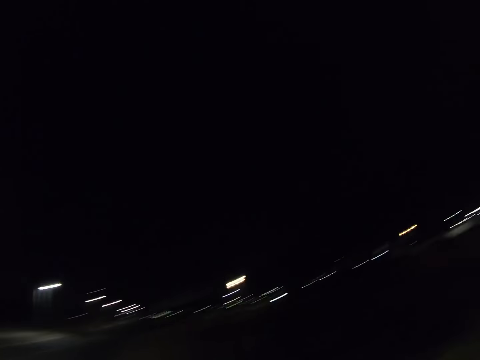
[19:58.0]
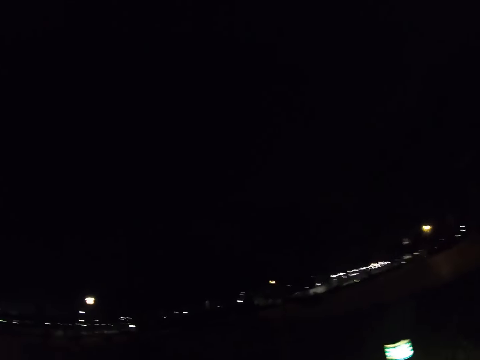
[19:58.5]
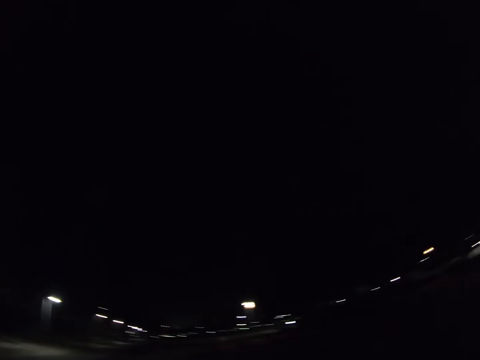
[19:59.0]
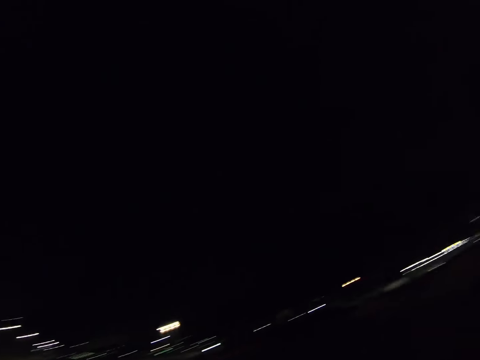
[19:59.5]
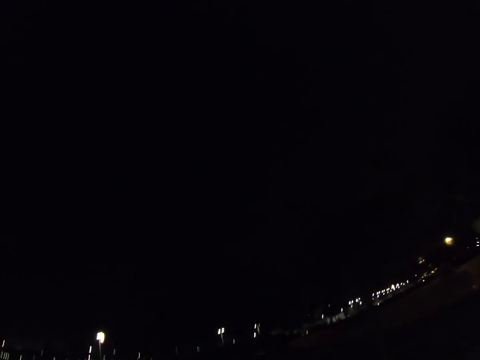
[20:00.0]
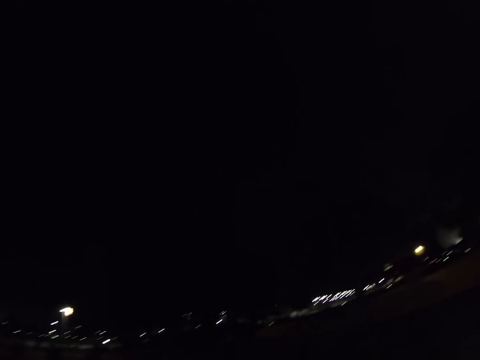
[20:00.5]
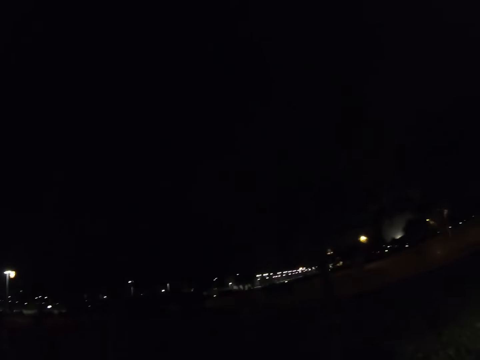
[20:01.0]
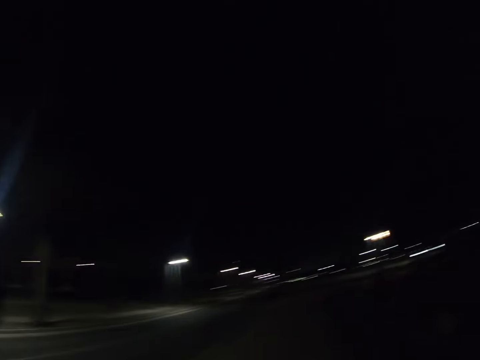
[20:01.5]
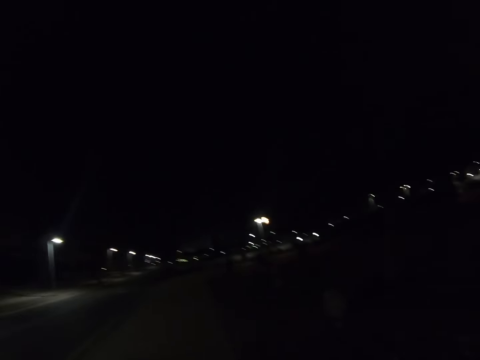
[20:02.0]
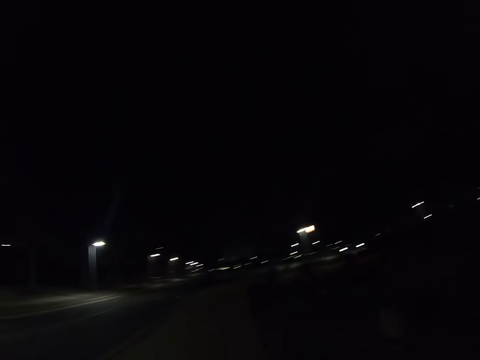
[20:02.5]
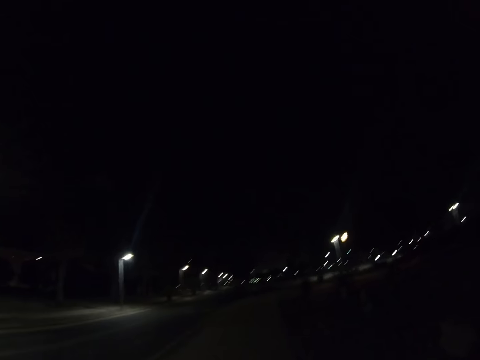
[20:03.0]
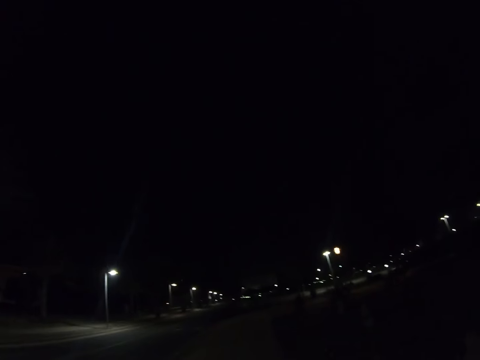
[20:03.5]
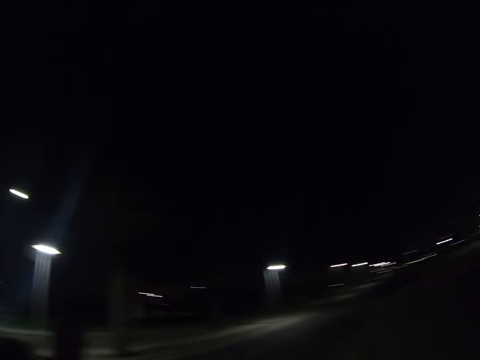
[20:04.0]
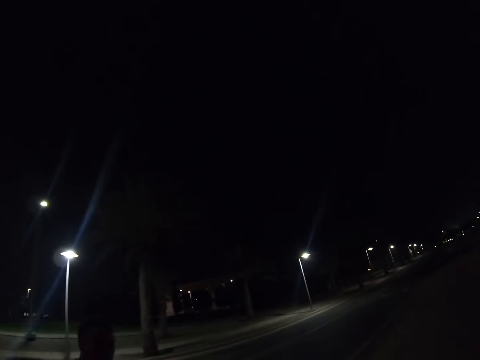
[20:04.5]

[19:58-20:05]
The camera wearer interacts with a person.

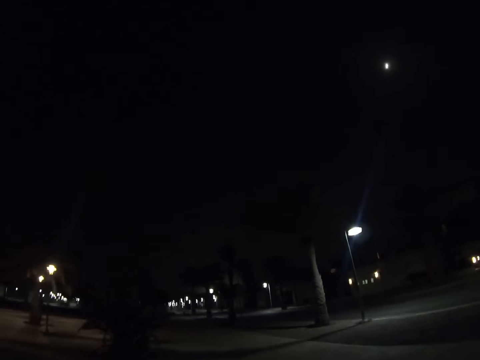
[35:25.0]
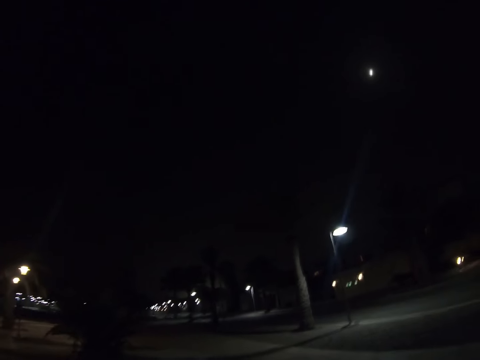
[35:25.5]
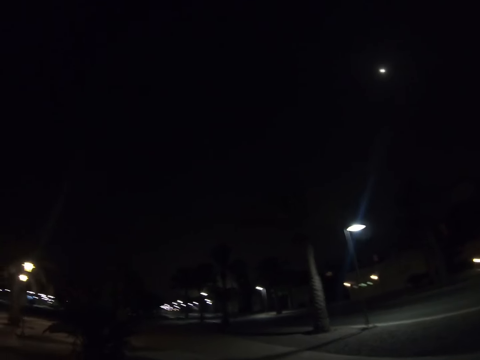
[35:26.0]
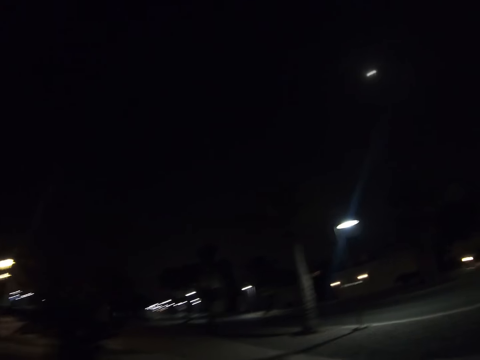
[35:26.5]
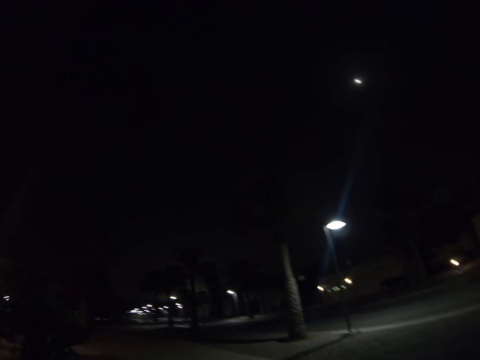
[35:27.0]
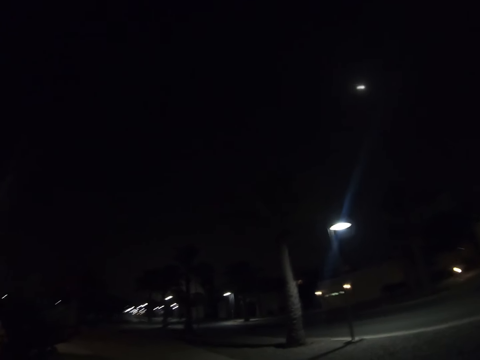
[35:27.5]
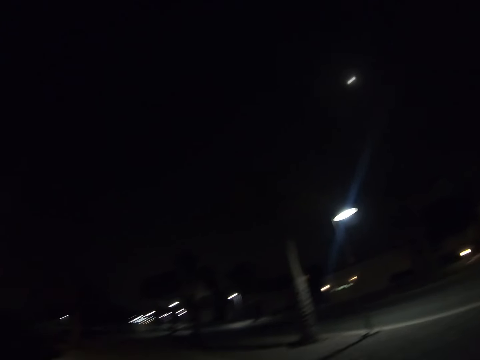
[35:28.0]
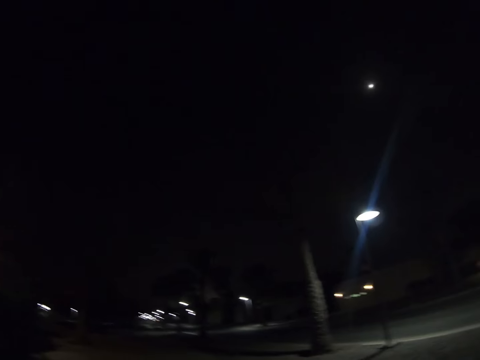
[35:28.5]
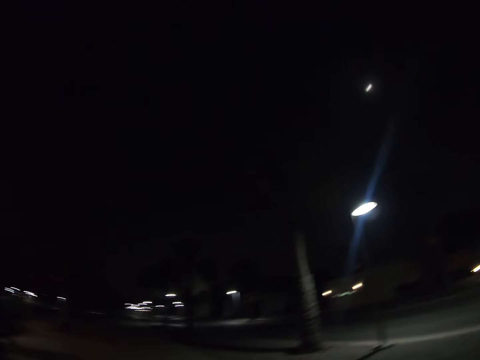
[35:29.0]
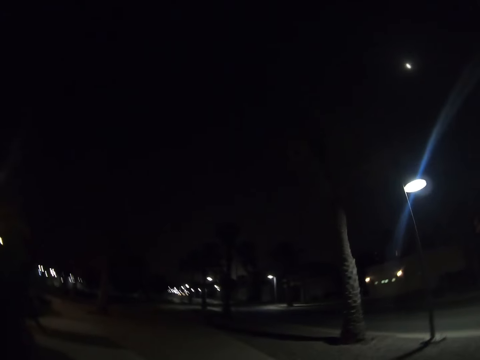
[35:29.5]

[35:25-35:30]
The camera wearer walks on.

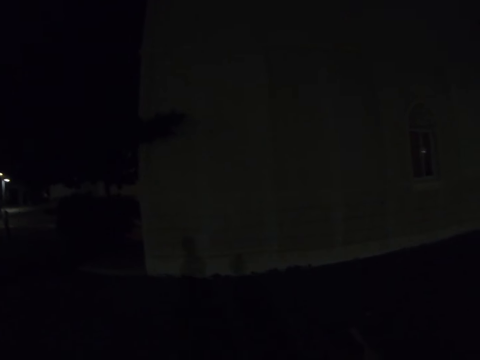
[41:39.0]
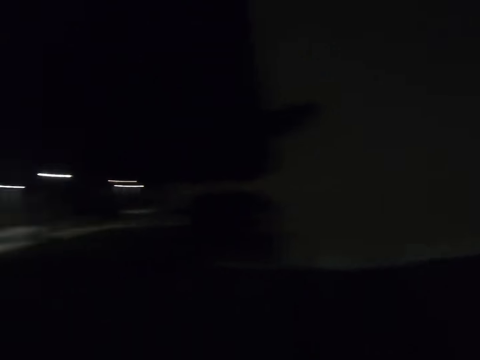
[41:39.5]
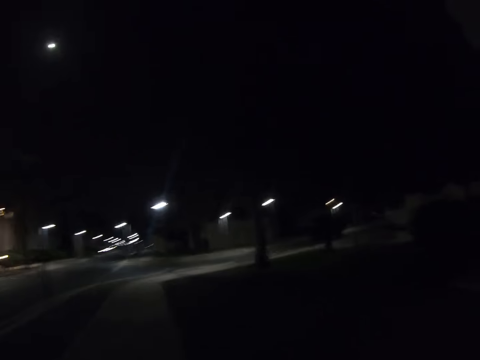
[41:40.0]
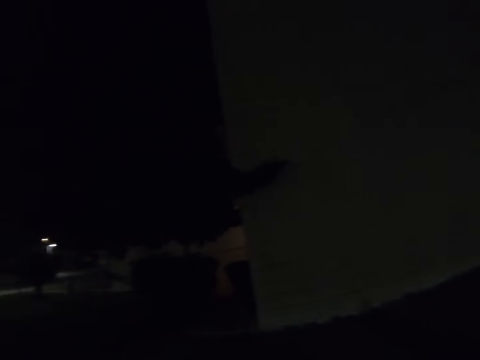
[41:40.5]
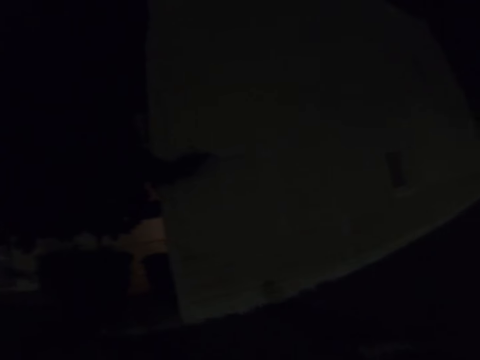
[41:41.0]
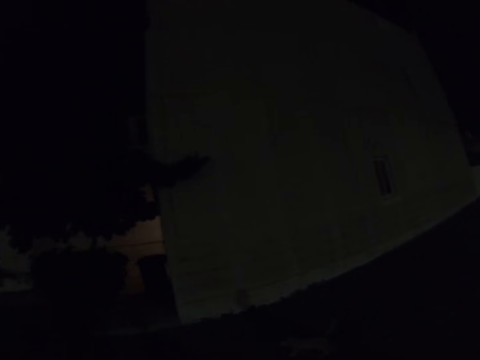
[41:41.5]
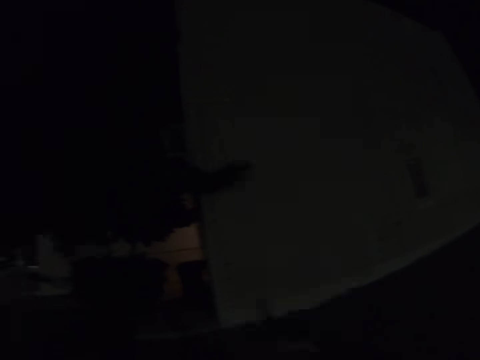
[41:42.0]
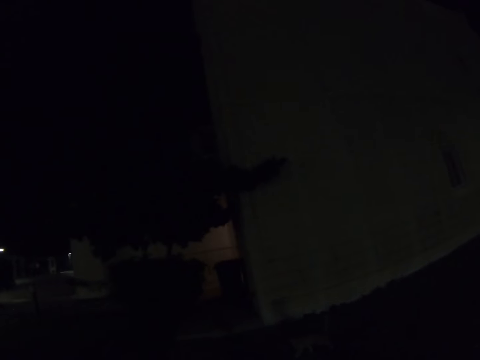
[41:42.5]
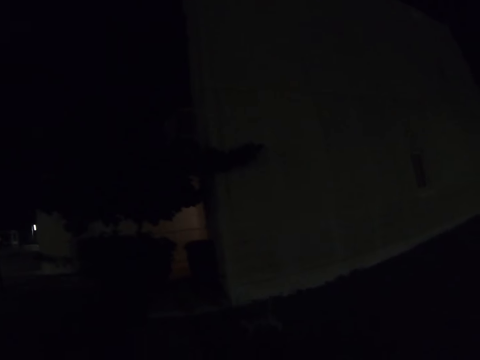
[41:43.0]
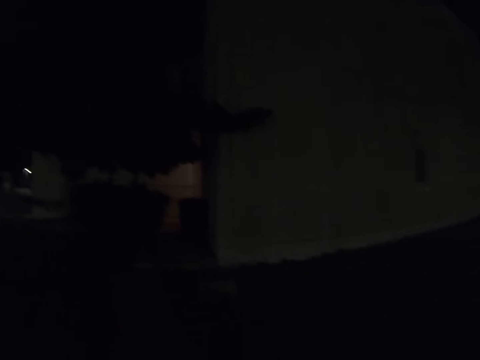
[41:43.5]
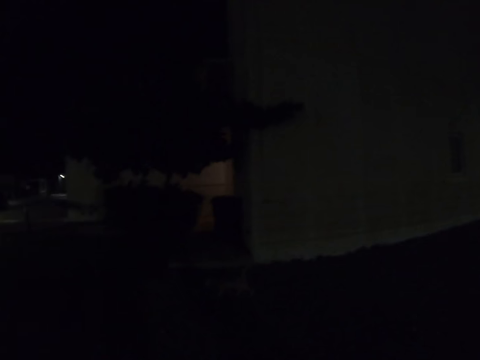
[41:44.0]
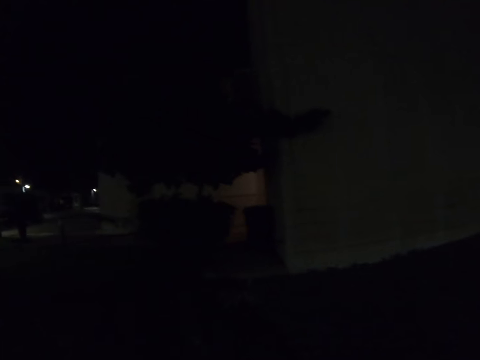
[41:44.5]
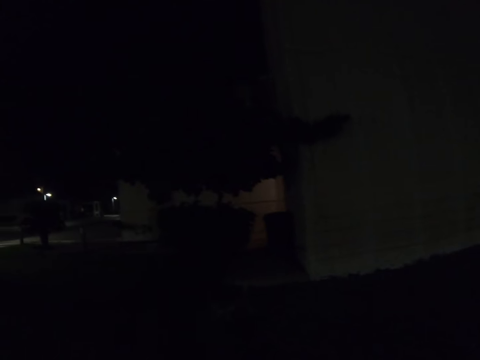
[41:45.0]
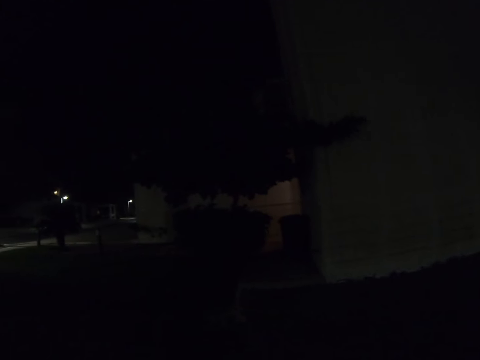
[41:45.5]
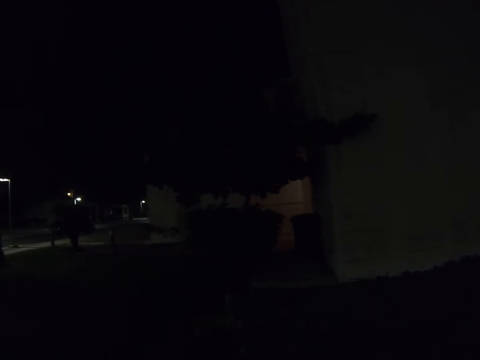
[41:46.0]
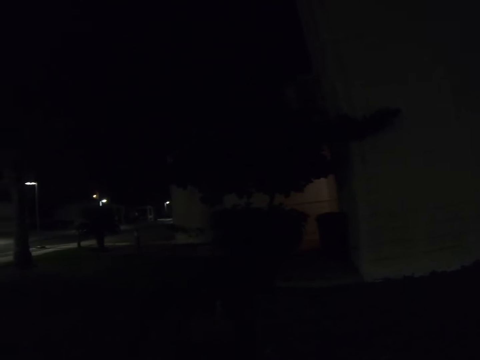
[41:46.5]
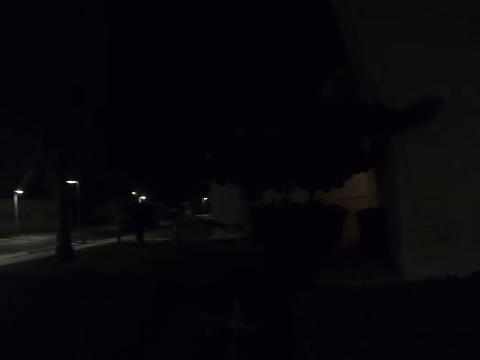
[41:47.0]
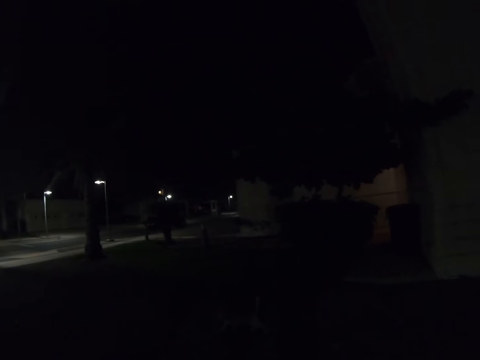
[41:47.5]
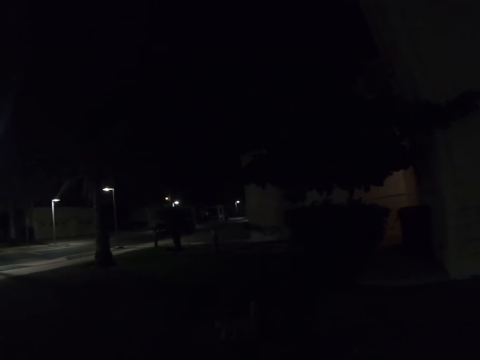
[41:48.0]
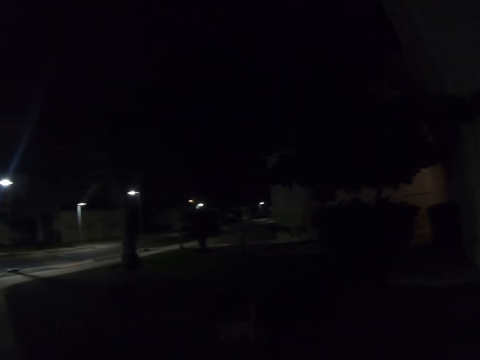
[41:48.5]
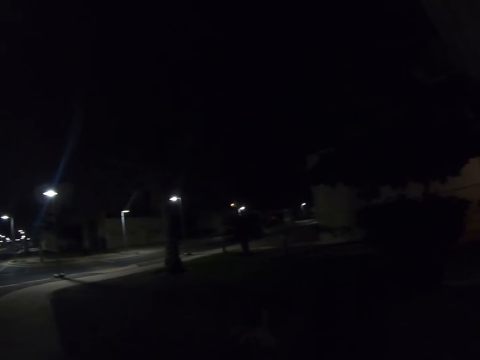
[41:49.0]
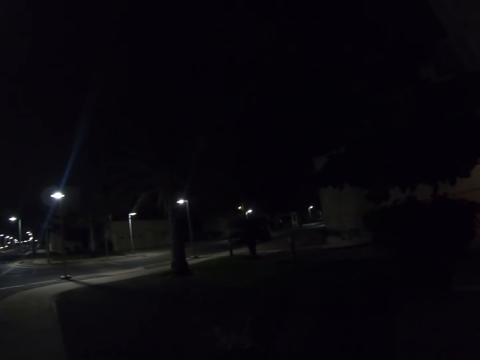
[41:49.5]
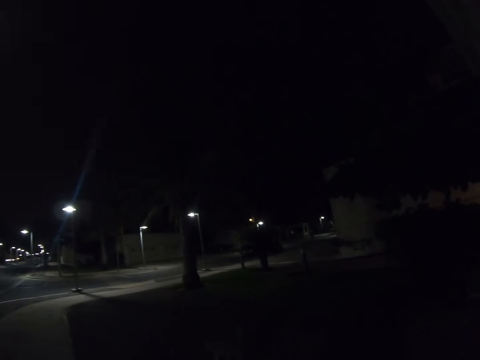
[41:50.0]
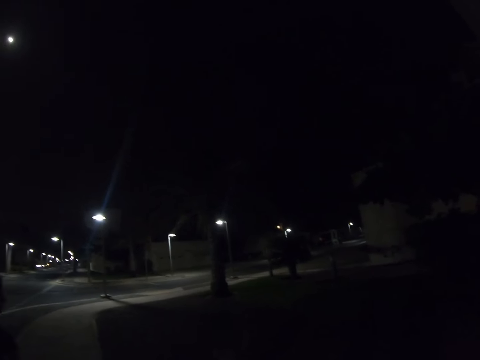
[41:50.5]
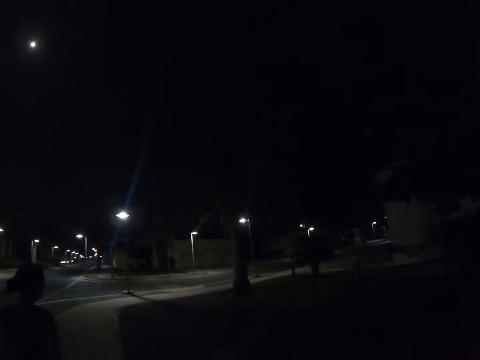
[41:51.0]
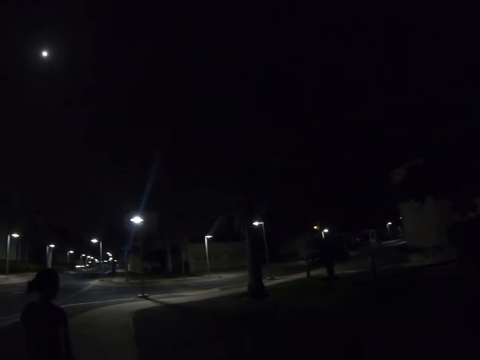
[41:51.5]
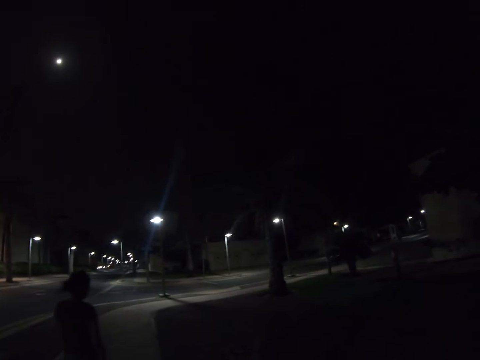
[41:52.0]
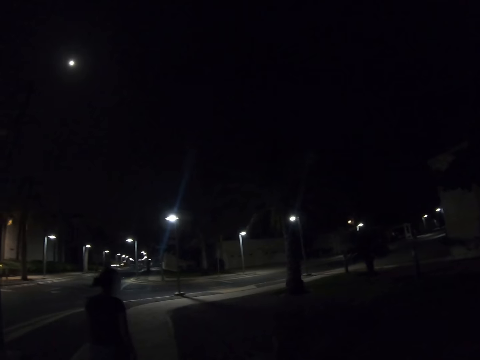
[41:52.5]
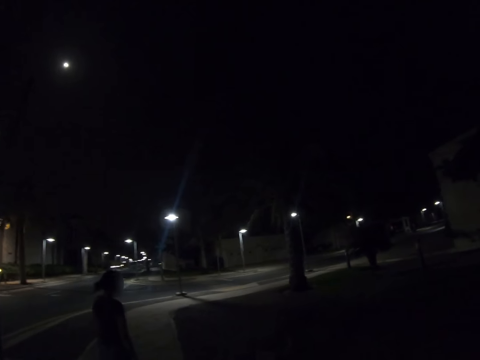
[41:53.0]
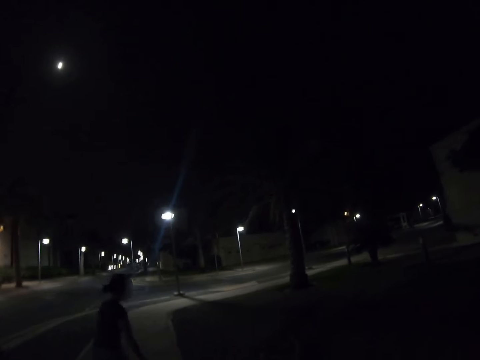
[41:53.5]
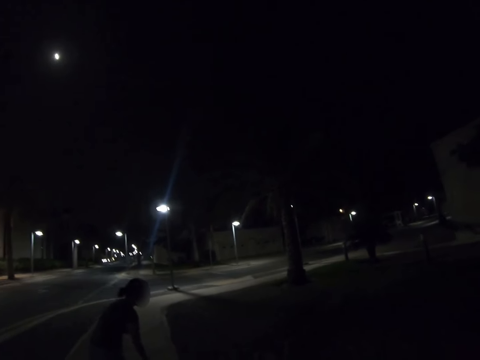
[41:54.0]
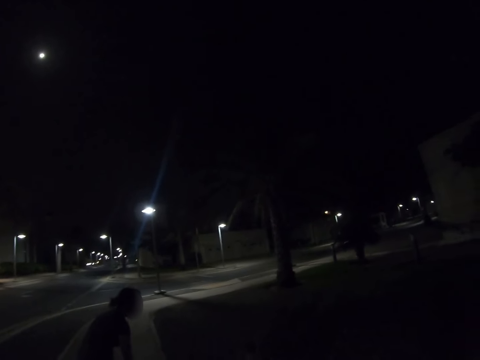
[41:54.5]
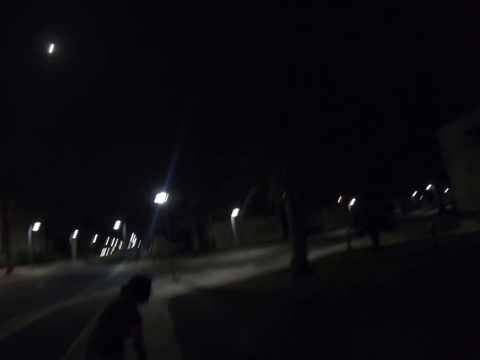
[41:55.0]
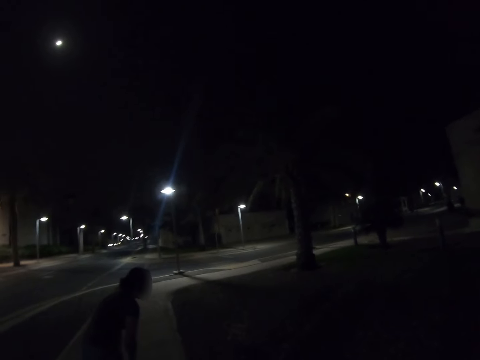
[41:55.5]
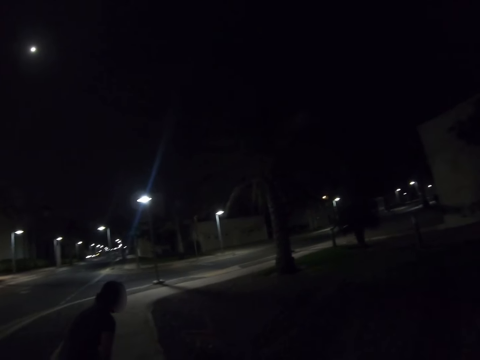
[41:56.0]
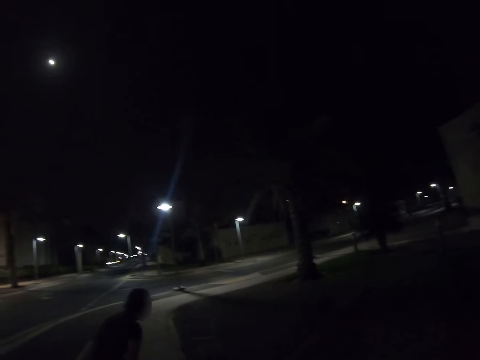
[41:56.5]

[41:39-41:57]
The camera wearer stops. They look at a woman. They interact with the woman. The woman turns and bends. The camera wearer walks on.
